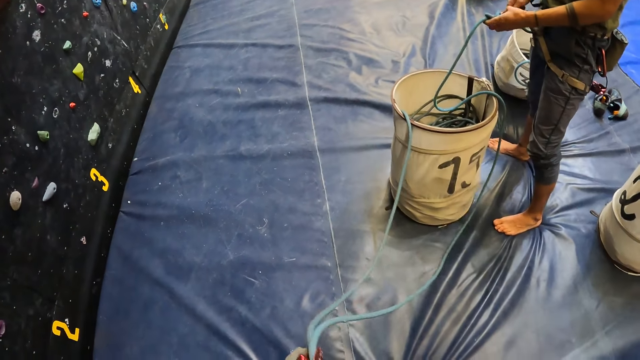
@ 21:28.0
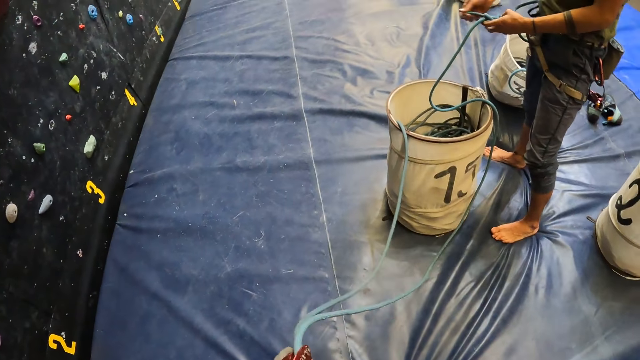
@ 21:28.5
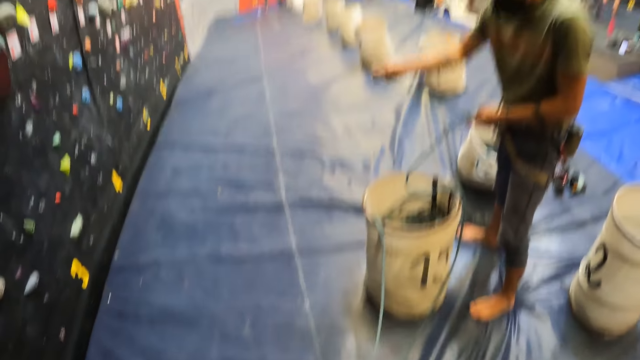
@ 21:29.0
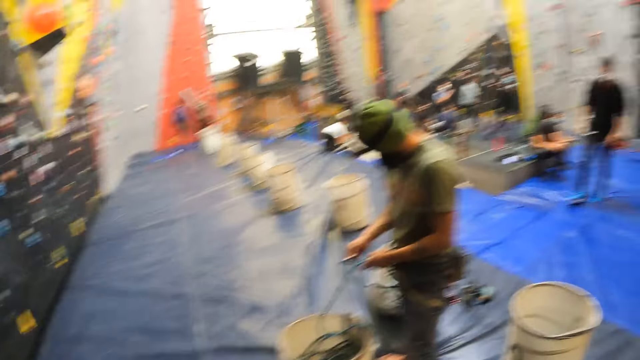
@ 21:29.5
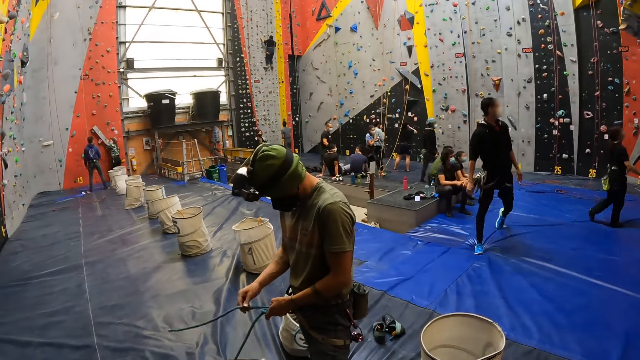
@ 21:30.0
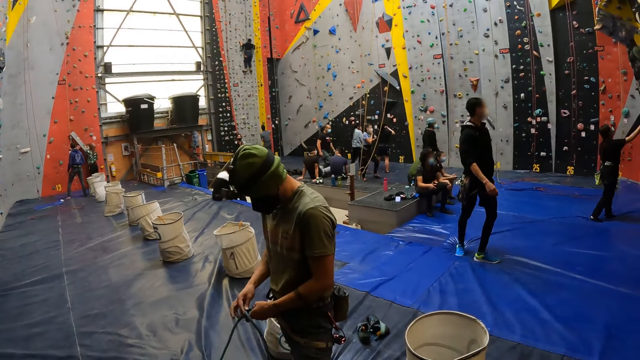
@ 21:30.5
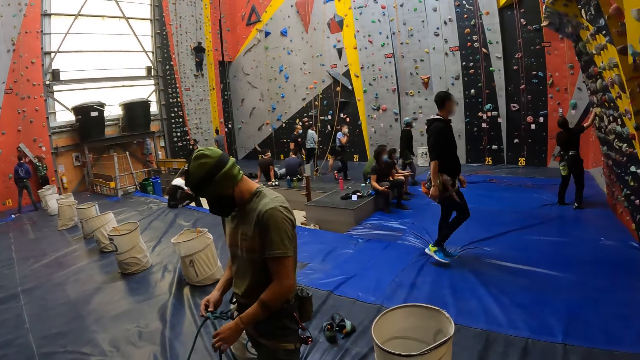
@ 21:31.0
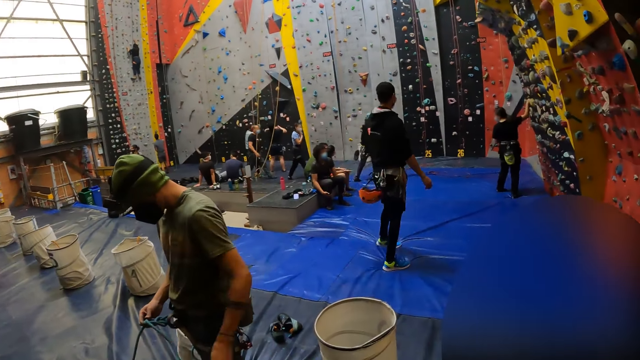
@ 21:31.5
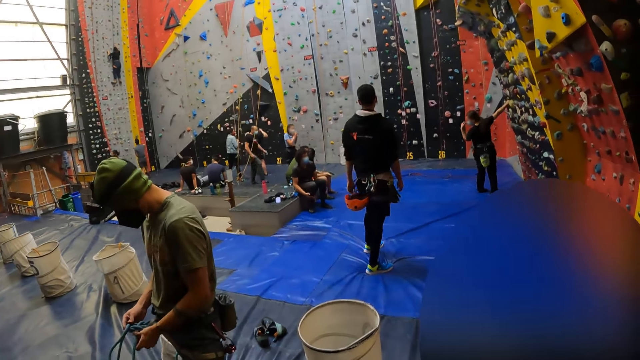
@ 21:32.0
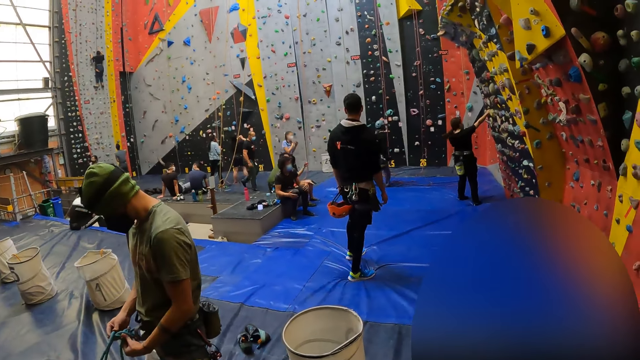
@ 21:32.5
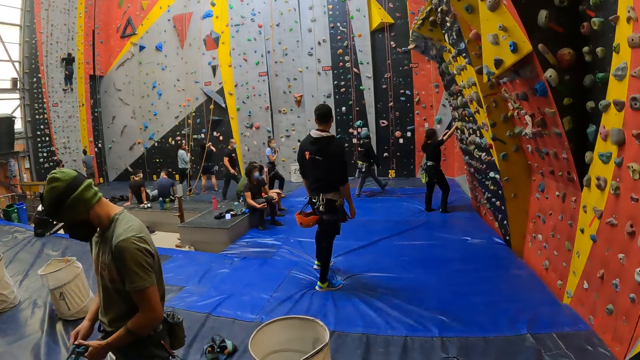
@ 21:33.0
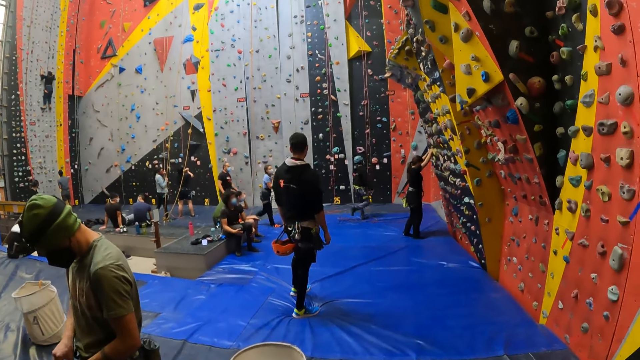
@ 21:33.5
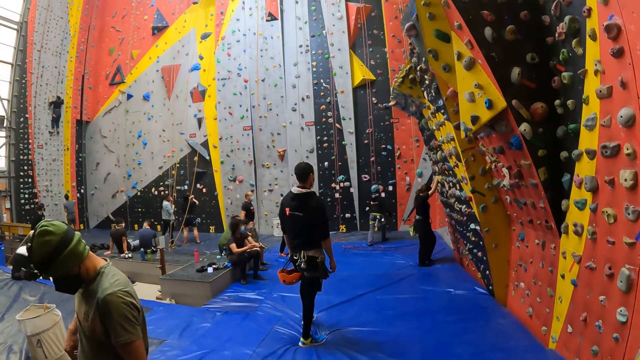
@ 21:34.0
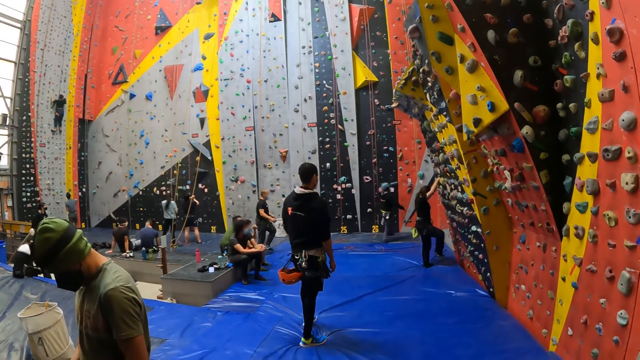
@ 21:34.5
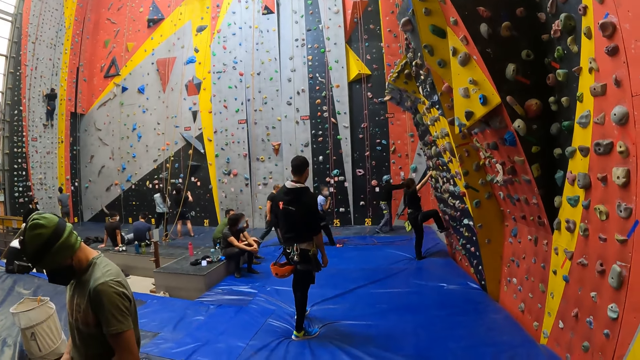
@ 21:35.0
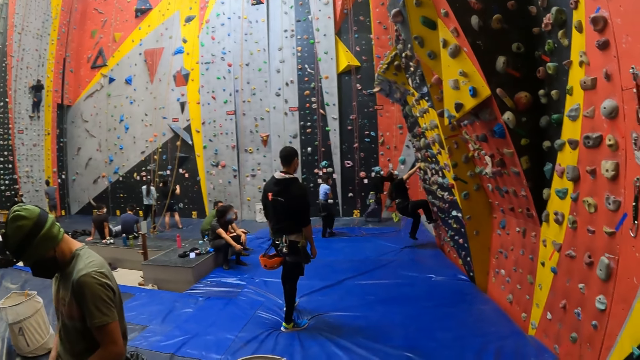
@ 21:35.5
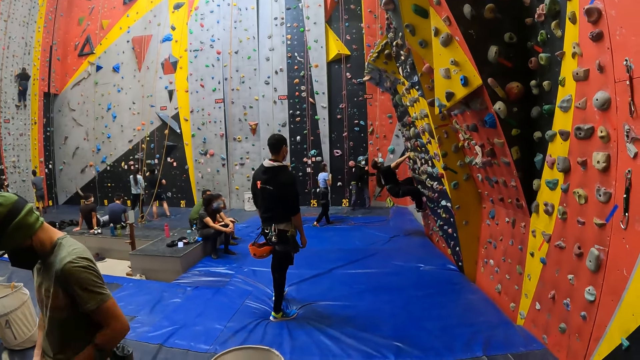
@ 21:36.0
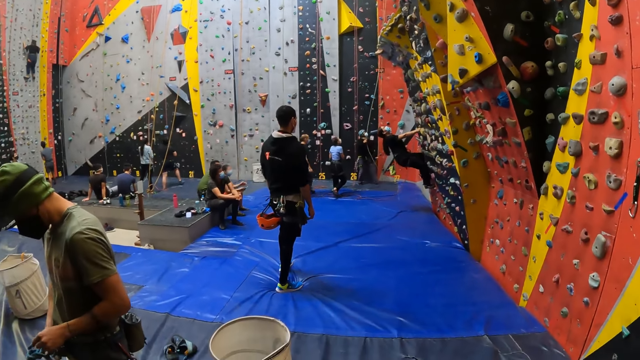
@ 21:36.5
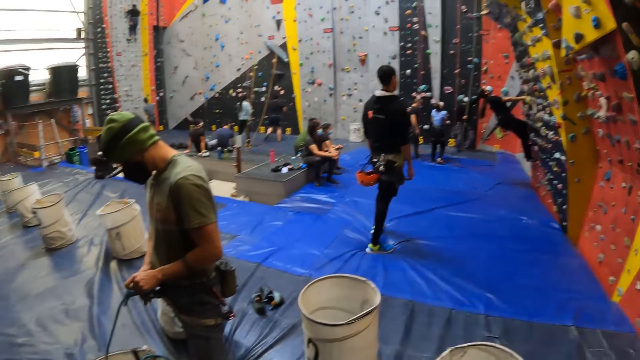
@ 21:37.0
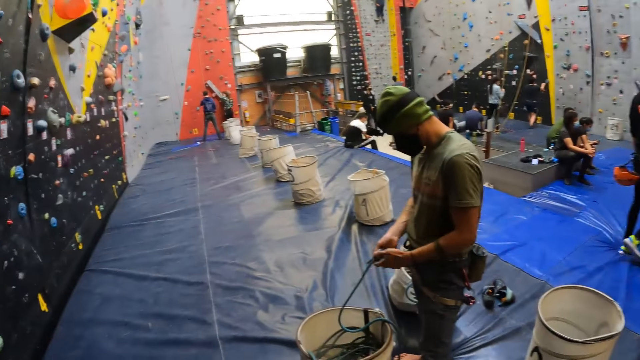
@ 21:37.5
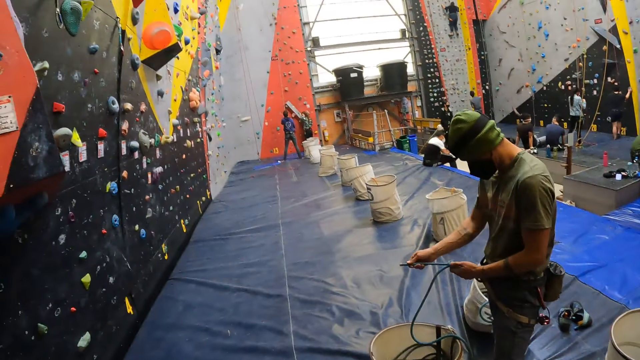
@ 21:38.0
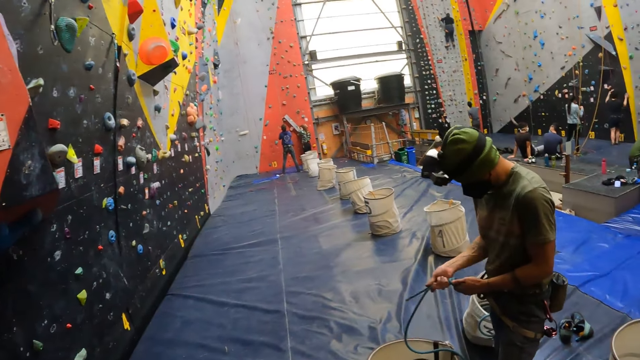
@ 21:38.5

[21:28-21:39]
A man passes a rope in a rope. The man ties the rope. The camera wearer looks around.

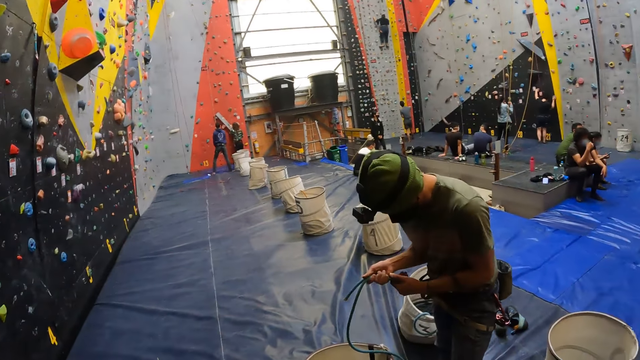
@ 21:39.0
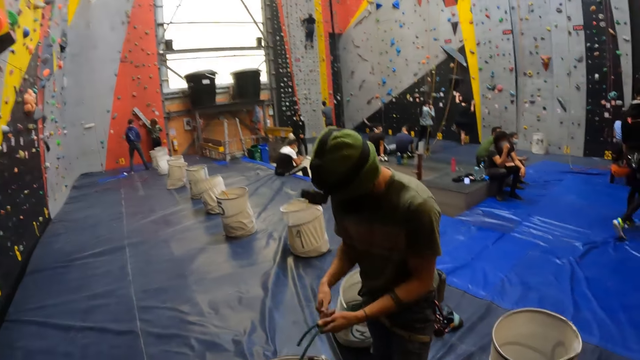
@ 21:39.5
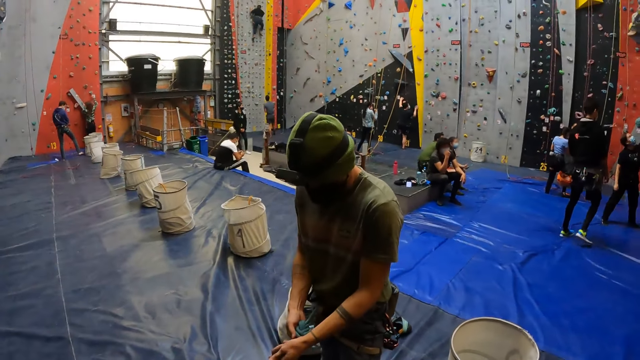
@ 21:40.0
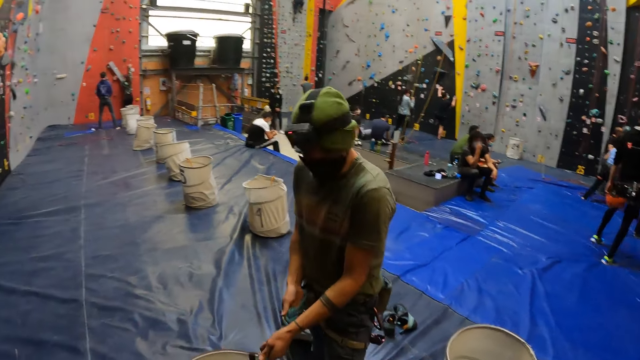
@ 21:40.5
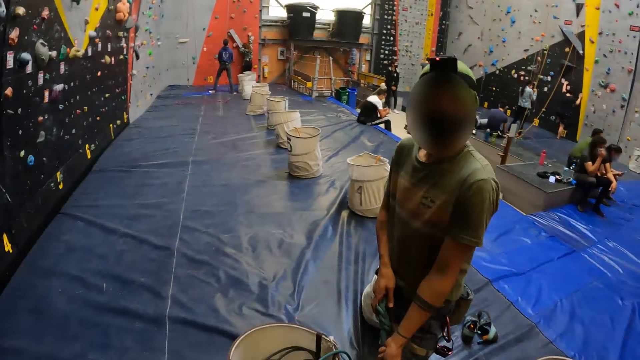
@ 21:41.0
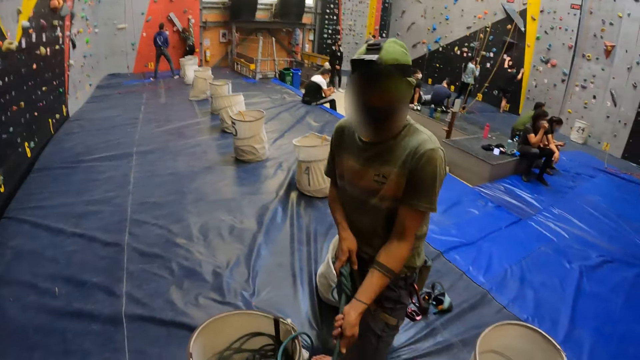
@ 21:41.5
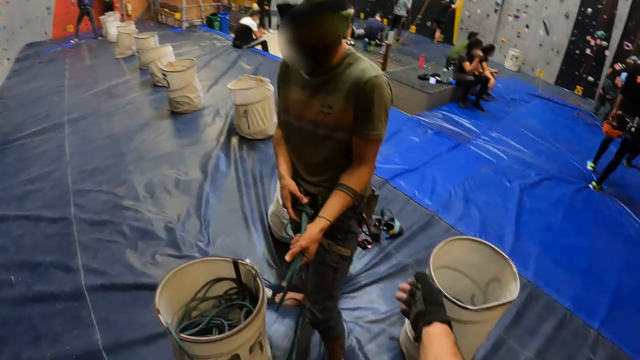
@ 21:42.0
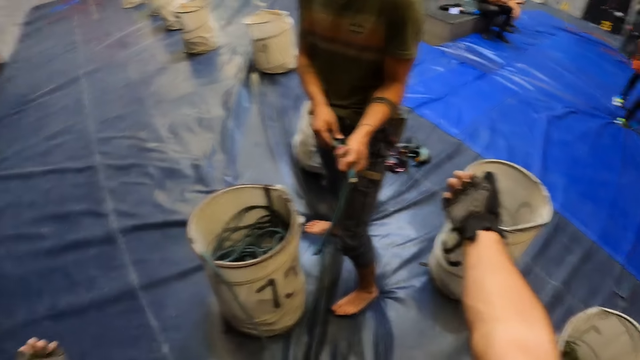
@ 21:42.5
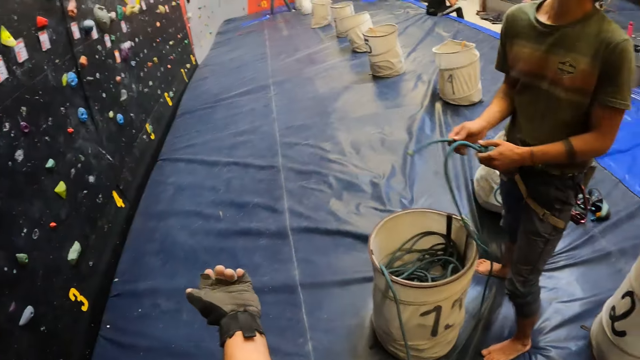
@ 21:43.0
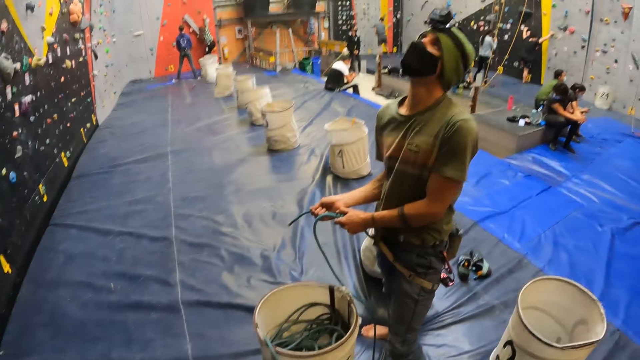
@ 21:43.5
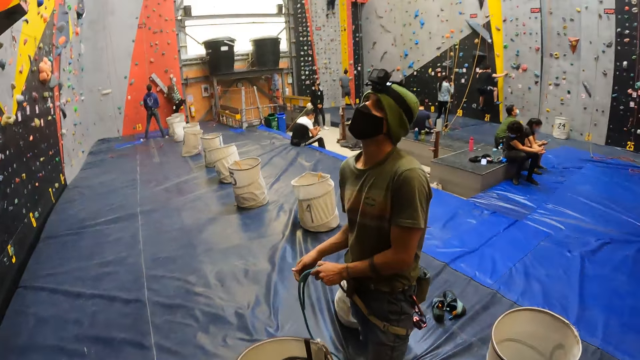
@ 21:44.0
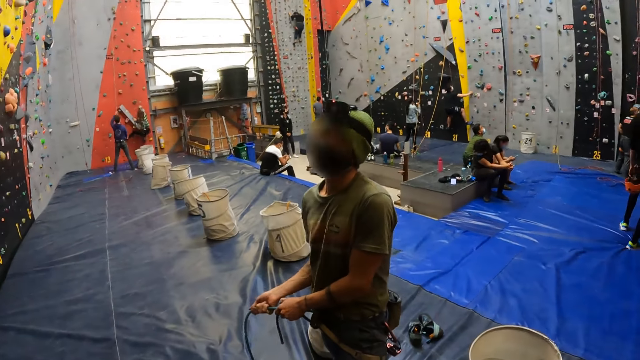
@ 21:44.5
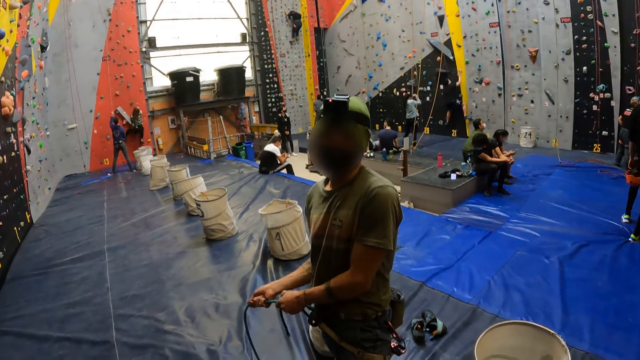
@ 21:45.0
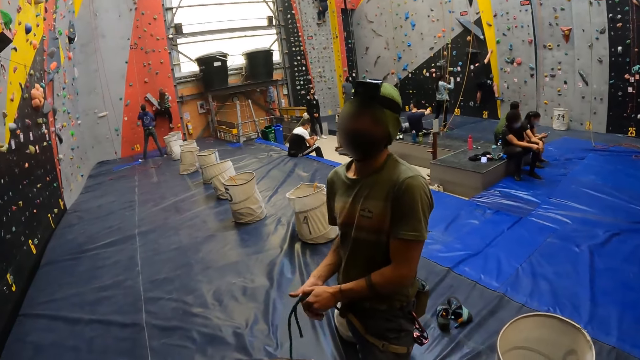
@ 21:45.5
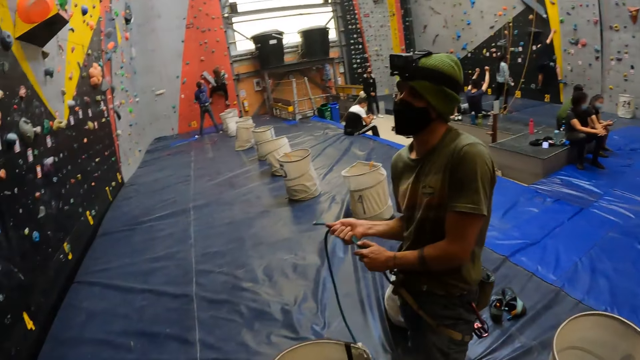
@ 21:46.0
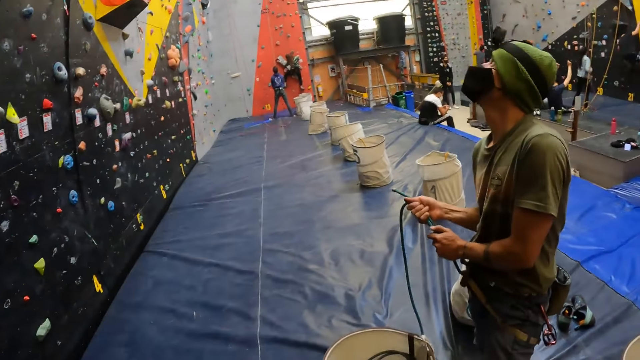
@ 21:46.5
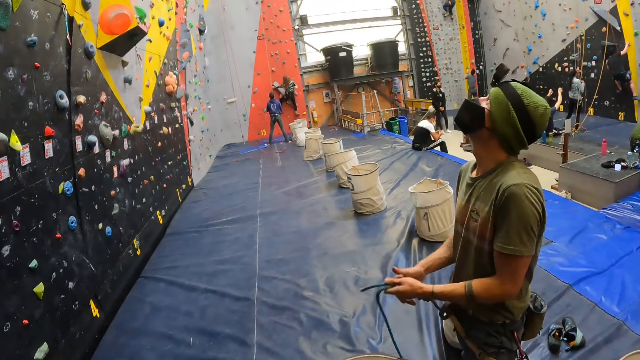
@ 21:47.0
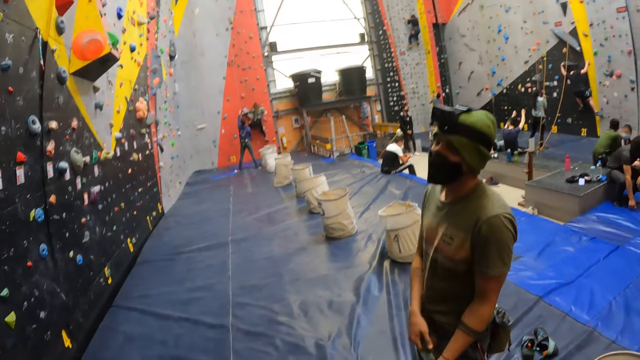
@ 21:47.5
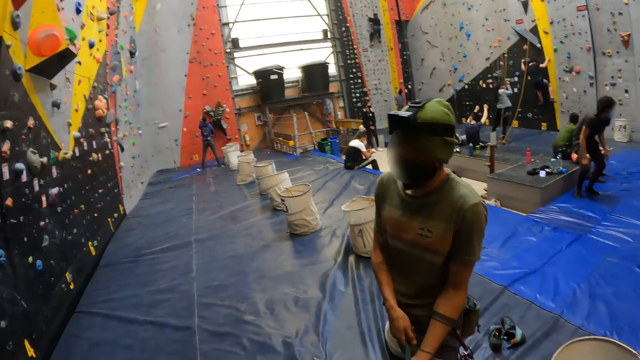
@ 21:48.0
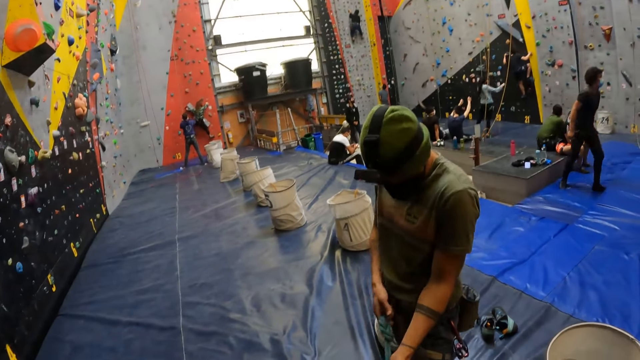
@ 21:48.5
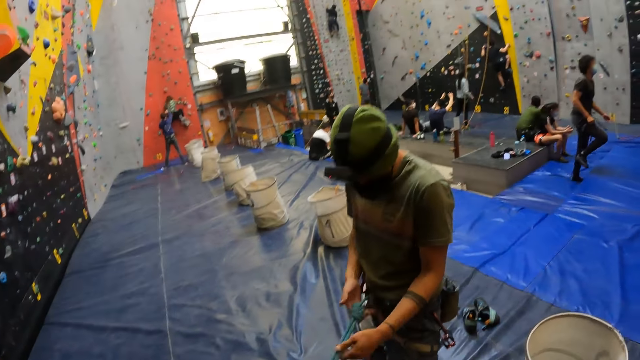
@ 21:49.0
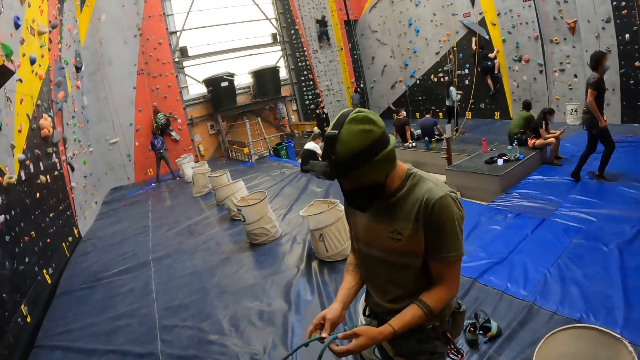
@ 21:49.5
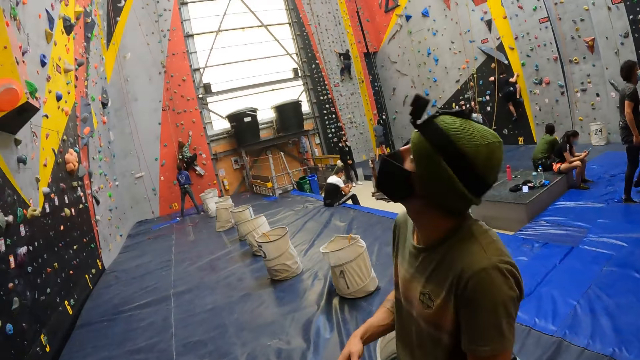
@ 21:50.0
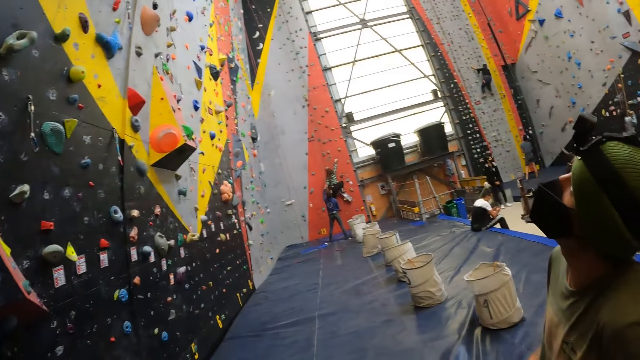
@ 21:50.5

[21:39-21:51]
The camera wearer interacts with a man.
